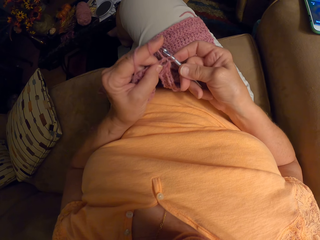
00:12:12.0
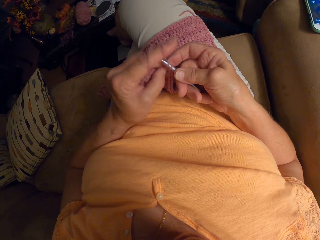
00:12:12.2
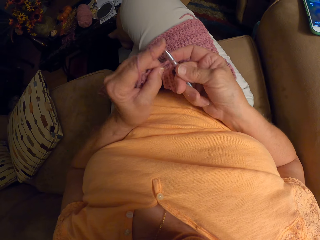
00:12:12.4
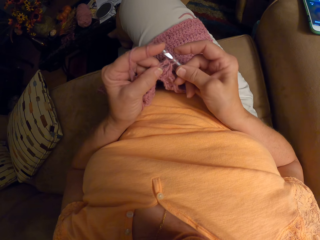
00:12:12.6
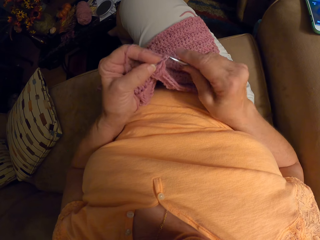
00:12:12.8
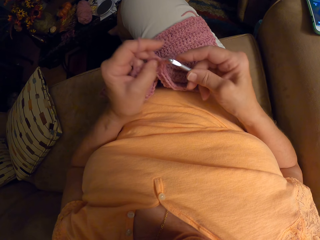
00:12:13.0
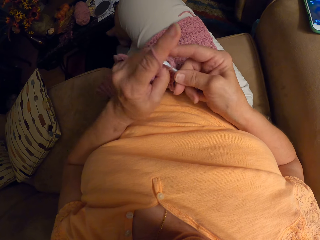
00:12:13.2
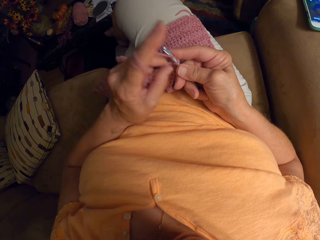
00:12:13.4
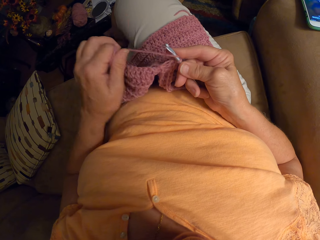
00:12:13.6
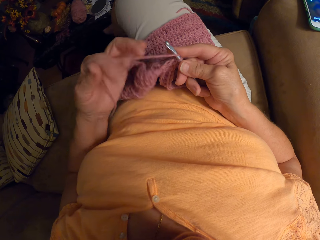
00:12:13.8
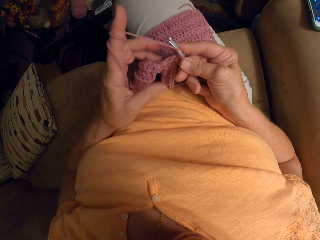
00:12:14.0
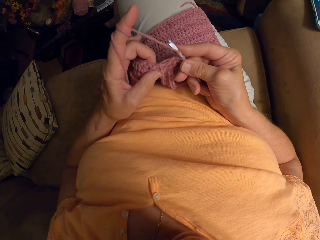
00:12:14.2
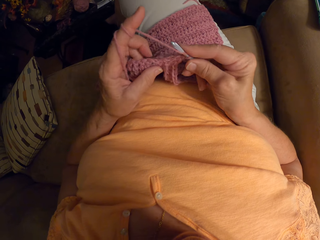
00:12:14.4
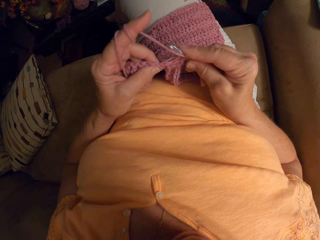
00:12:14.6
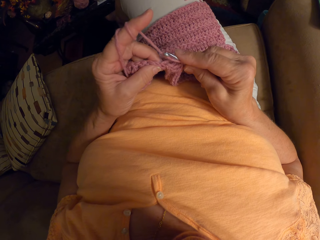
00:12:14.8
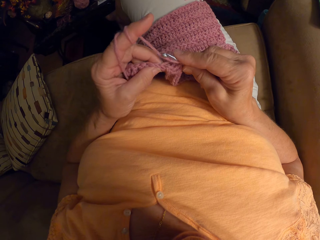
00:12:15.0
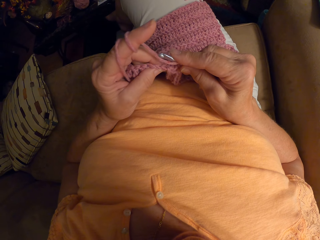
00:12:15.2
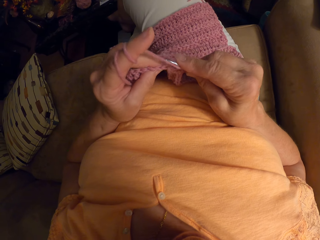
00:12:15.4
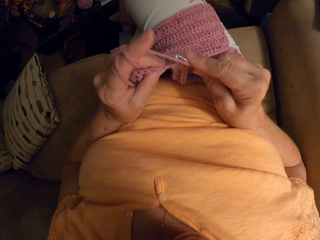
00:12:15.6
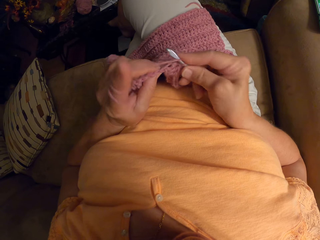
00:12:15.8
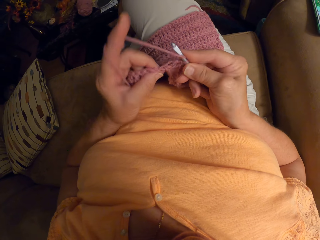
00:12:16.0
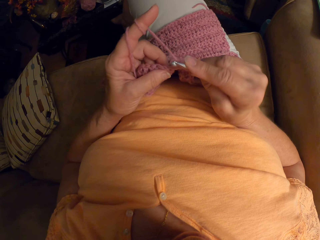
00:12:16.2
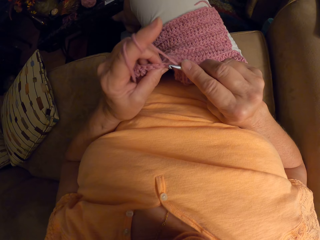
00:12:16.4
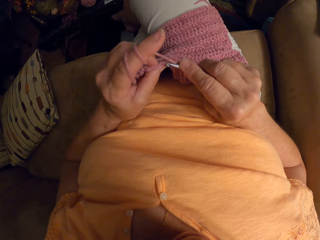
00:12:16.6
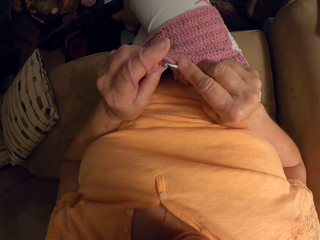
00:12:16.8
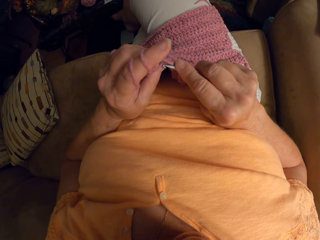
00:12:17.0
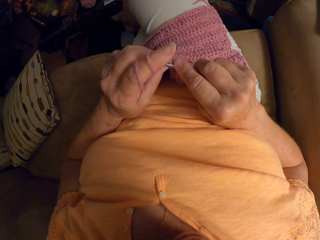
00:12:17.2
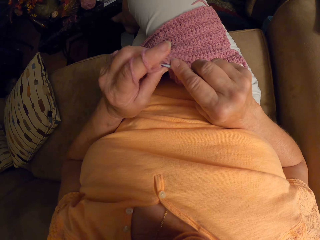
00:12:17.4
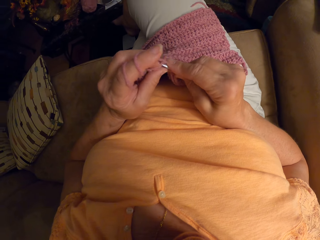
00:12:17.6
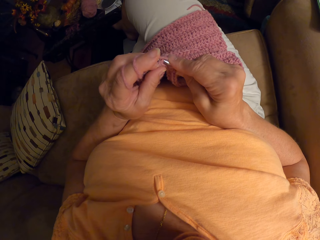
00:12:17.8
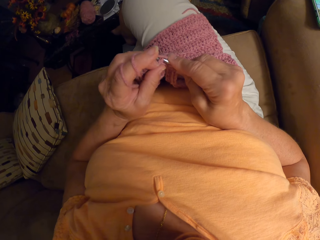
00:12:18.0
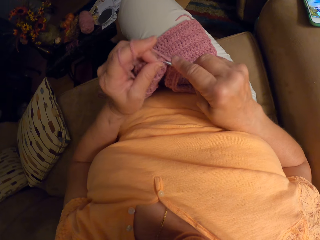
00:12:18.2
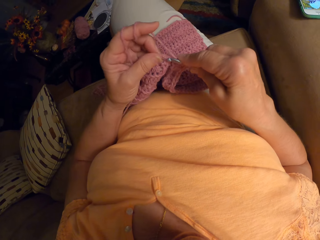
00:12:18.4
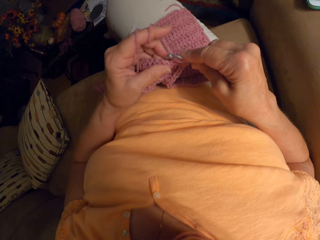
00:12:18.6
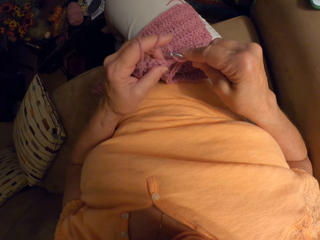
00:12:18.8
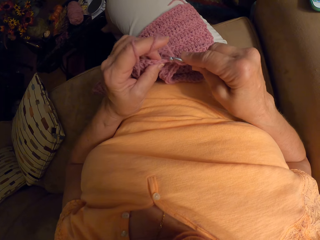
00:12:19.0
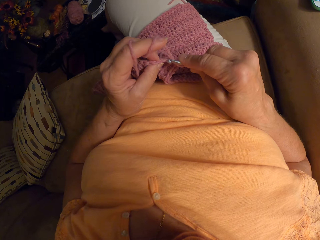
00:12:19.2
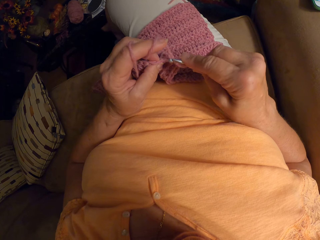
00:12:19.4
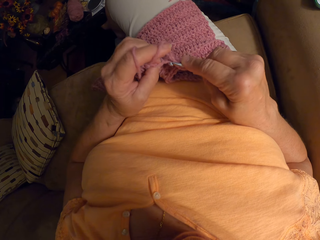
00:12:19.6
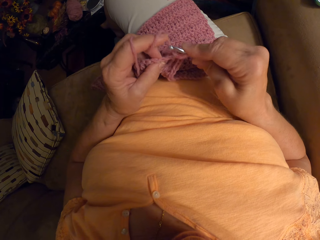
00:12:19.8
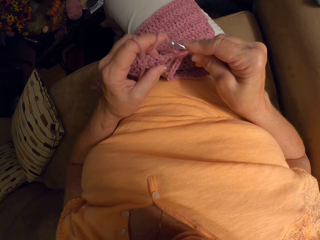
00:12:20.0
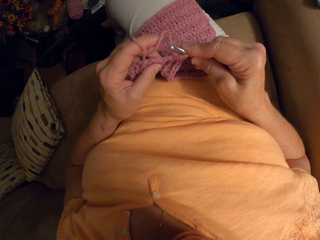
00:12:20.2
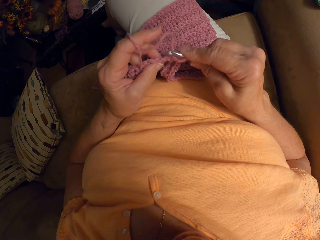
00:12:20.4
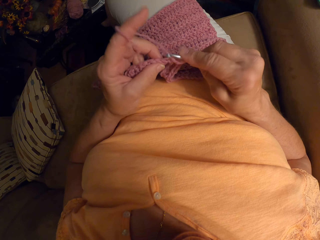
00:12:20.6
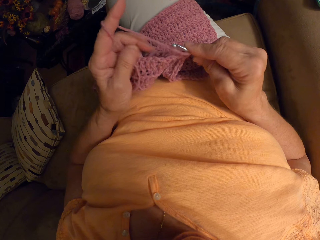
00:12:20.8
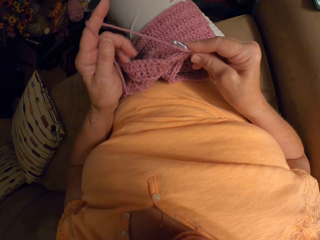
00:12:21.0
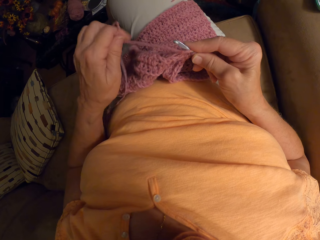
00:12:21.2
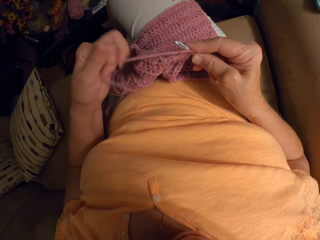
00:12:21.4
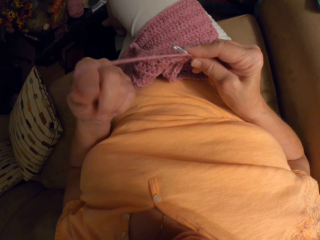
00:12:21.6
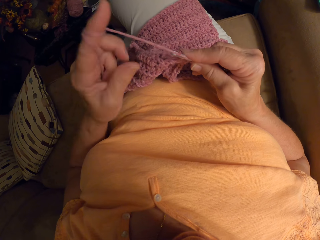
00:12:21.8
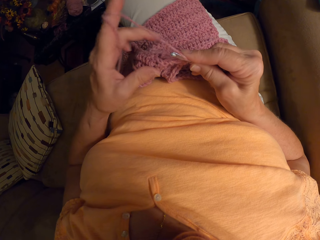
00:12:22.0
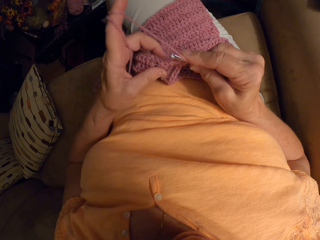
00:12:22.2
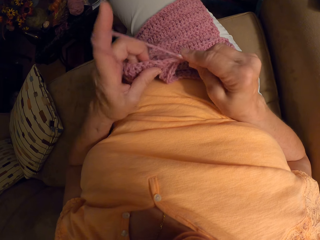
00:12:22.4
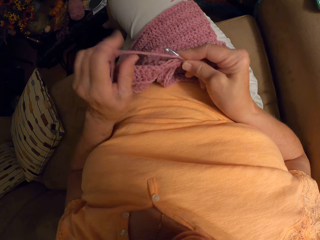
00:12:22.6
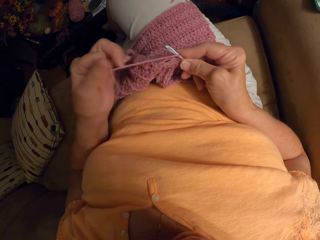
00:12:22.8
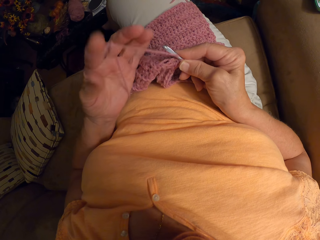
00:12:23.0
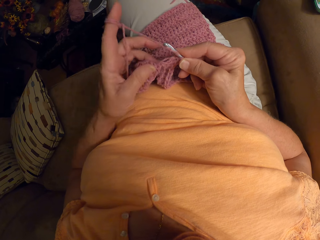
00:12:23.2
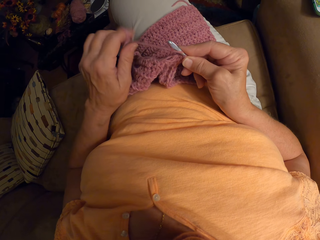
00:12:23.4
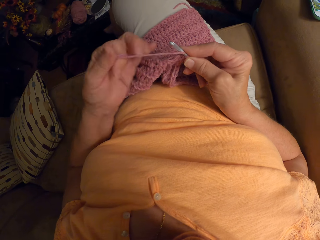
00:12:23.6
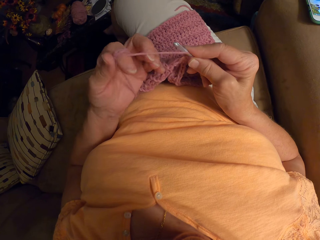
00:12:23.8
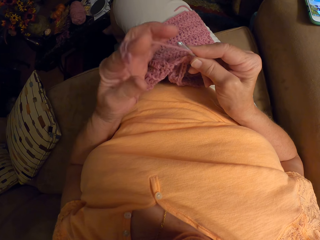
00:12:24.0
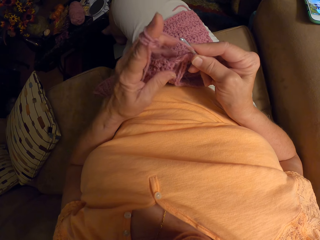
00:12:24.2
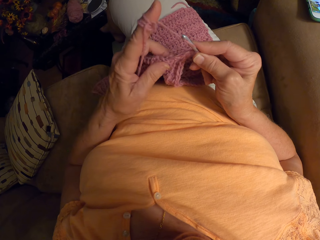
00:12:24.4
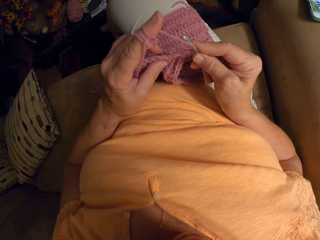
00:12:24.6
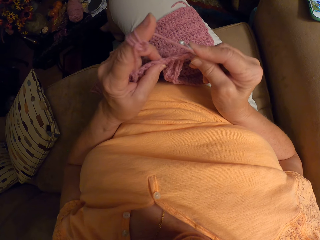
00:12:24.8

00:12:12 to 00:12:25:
The camera wearer wraps the yarn around her left hand. She ties the yarn on the finger. She crochets the piece of cloth using the crochet hook. She unties the yarn from the finger. She ties the yarn on the finger.

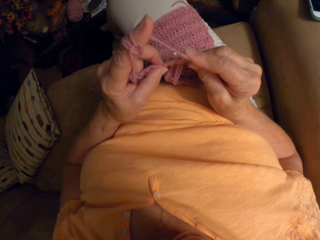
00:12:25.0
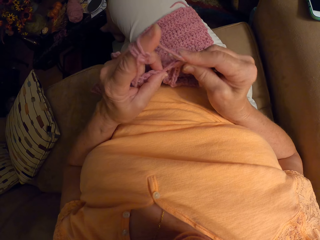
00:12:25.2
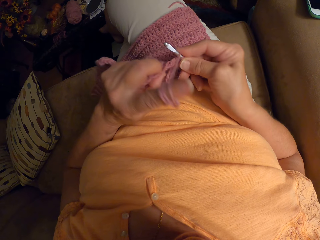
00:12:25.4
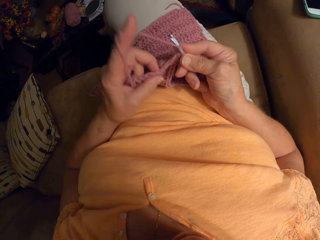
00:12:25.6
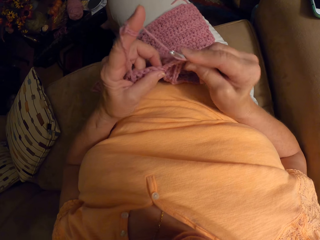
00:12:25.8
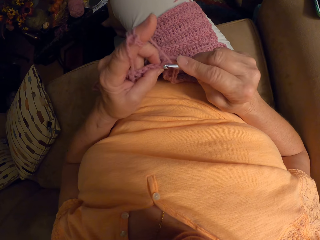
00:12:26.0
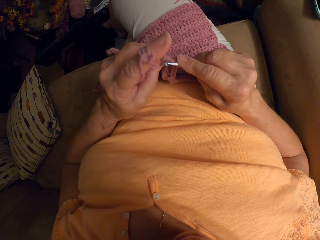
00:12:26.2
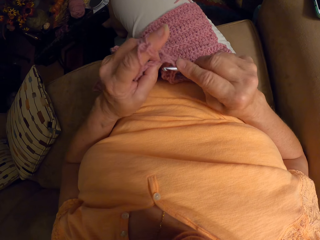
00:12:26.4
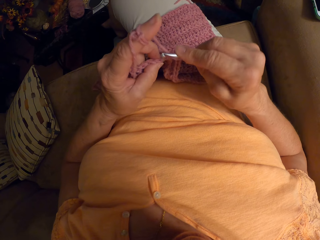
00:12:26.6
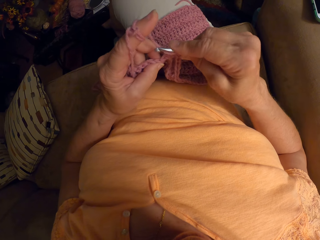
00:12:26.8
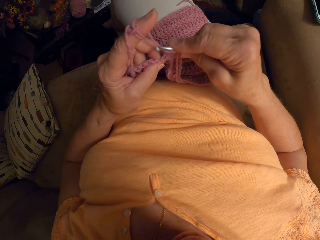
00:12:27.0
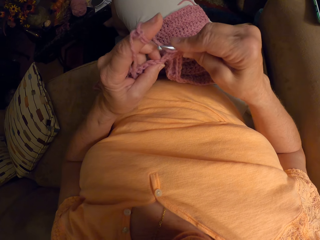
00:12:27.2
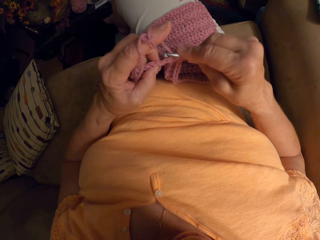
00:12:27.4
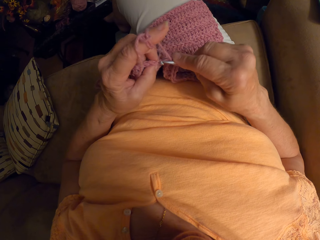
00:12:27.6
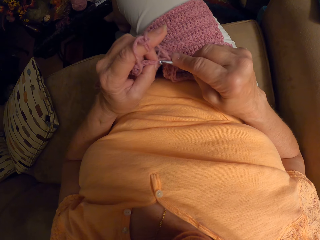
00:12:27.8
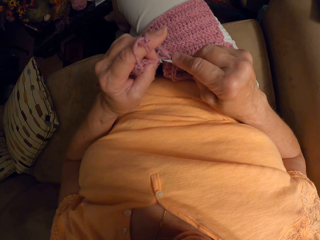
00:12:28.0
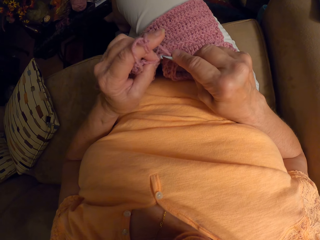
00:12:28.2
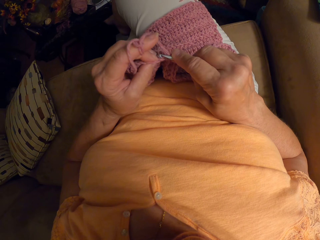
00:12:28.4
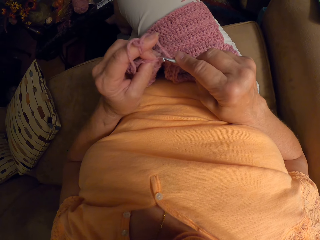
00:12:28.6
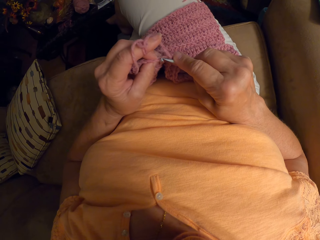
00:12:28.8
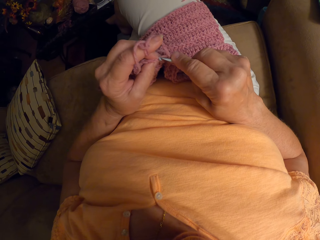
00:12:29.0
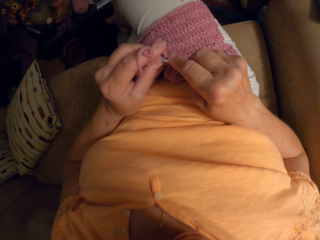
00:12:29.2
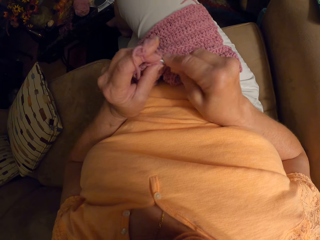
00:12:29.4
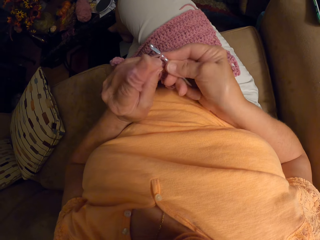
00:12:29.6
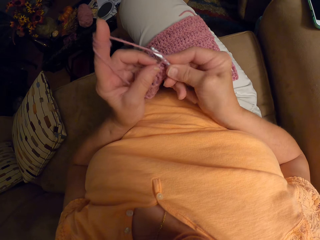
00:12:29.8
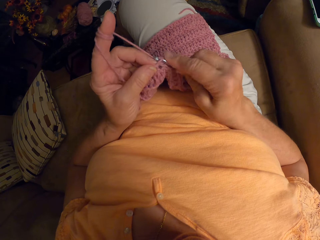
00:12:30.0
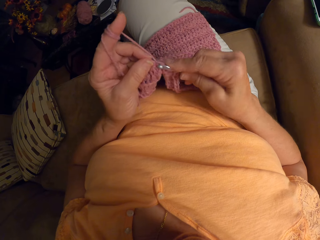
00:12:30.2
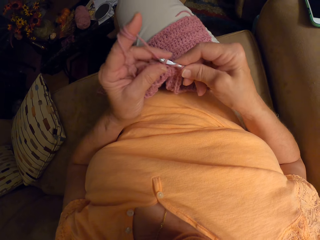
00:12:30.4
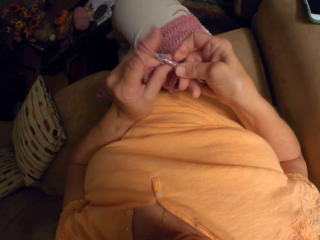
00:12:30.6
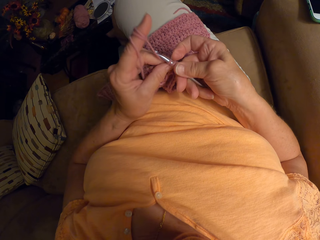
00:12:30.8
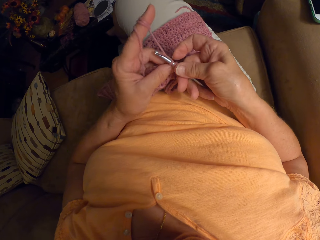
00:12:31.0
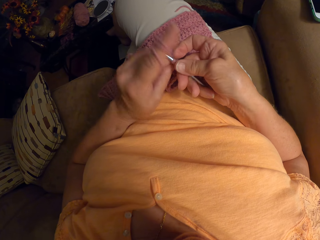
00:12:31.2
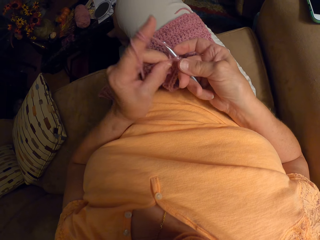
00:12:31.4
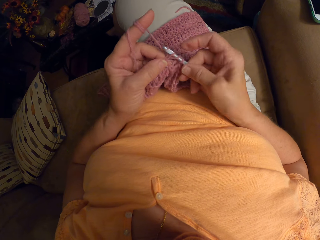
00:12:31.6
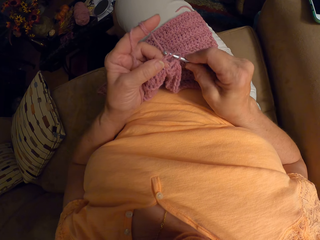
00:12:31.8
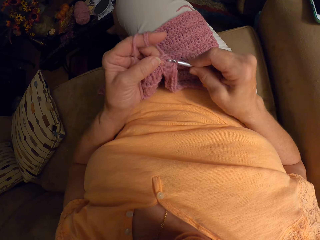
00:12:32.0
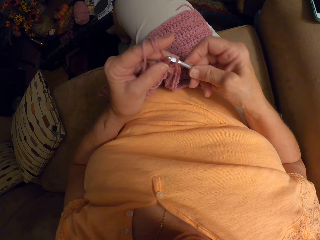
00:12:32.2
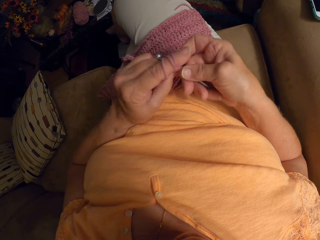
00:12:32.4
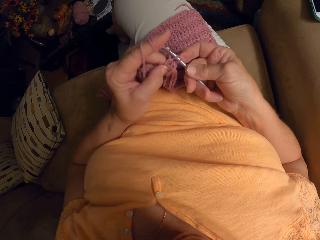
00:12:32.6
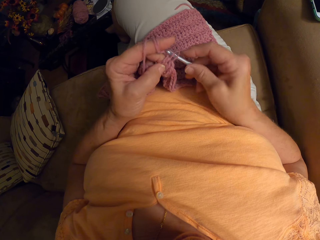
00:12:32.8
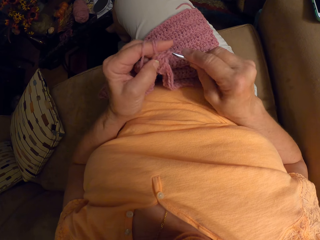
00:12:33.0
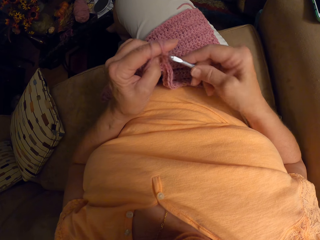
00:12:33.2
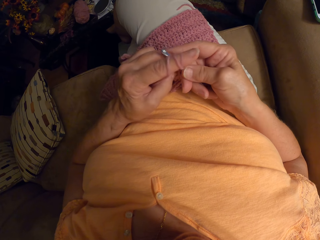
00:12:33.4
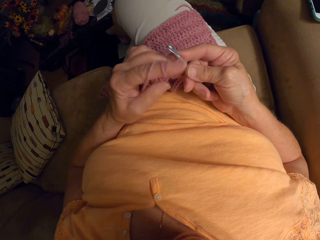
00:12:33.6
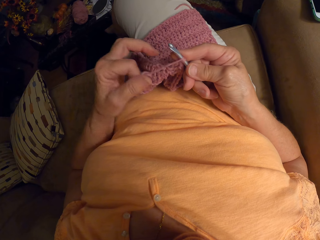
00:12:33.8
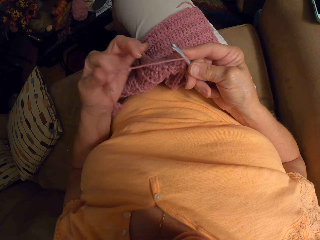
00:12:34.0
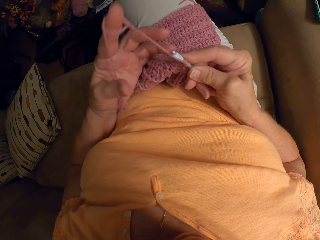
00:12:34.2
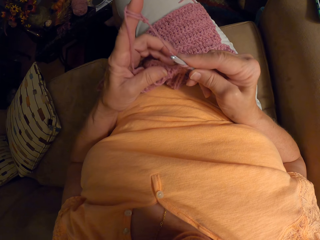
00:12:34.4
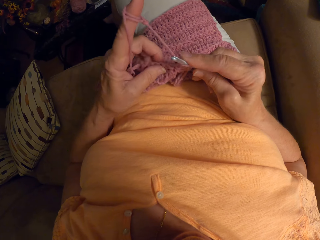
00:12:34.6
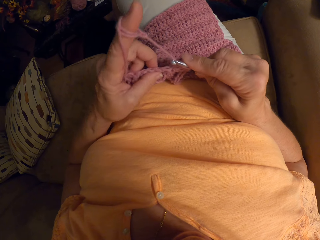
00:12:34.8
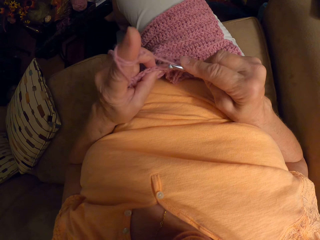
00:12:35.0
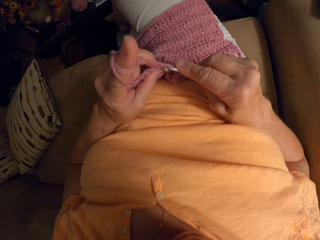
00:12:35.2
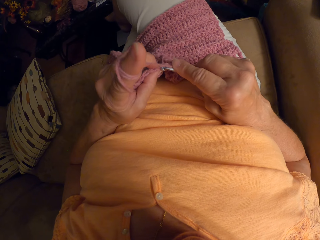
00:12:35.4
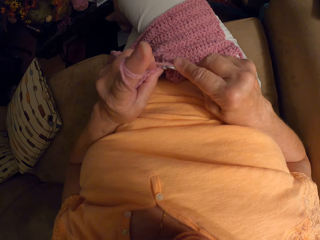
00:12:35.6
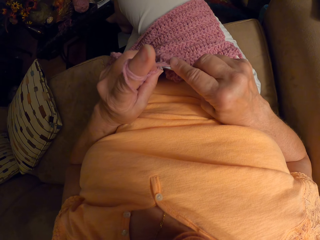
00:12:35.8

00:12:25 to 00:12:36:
The camera wearer crochets the piece of cloth using the crochet hook. They tie the yarn on the finger.
